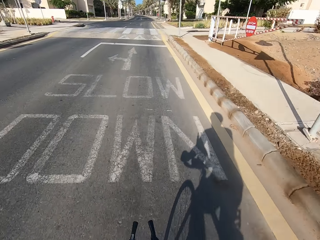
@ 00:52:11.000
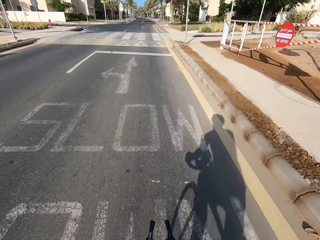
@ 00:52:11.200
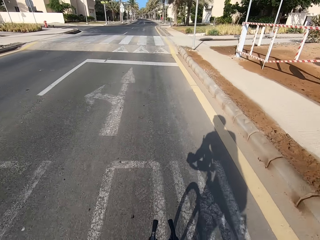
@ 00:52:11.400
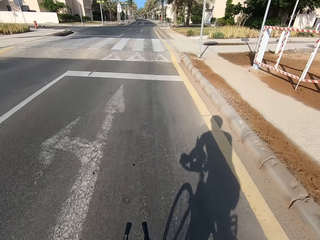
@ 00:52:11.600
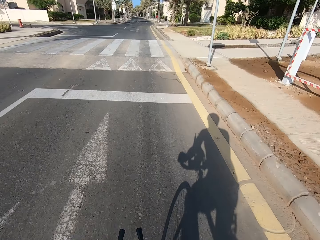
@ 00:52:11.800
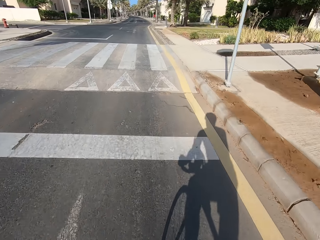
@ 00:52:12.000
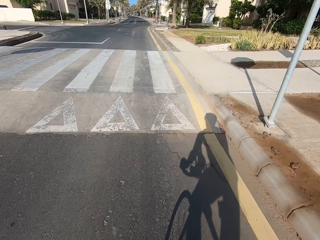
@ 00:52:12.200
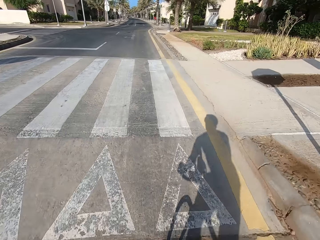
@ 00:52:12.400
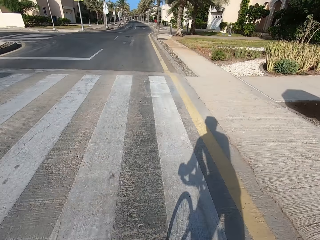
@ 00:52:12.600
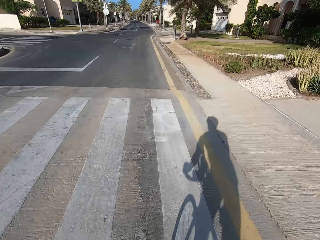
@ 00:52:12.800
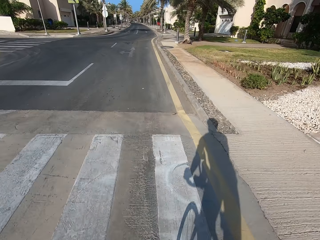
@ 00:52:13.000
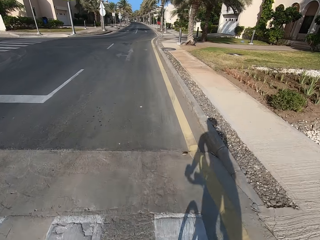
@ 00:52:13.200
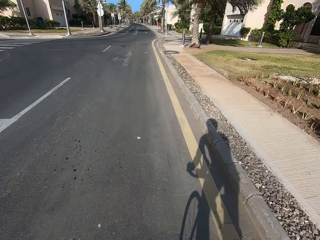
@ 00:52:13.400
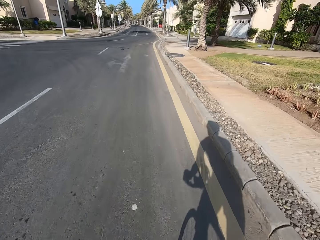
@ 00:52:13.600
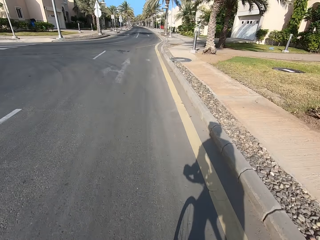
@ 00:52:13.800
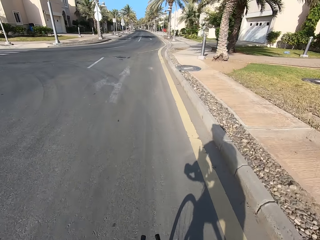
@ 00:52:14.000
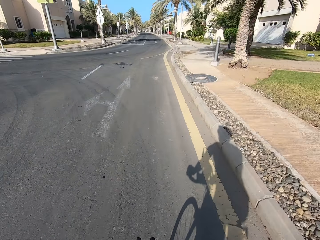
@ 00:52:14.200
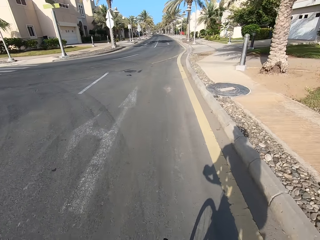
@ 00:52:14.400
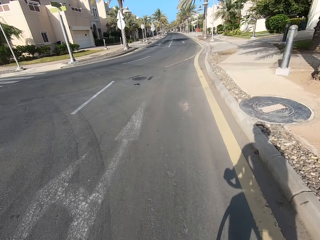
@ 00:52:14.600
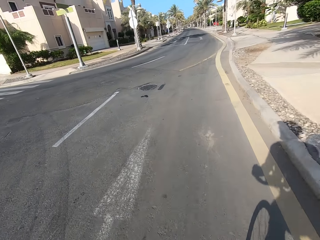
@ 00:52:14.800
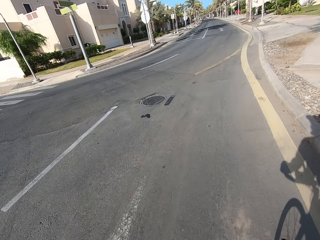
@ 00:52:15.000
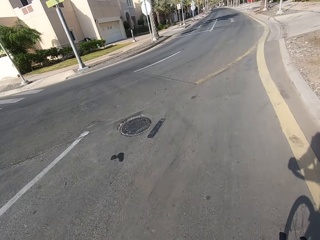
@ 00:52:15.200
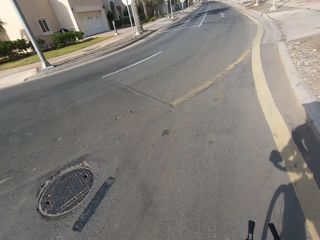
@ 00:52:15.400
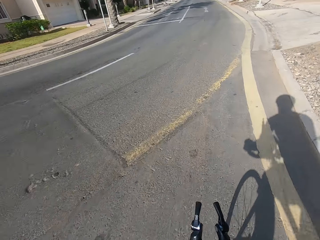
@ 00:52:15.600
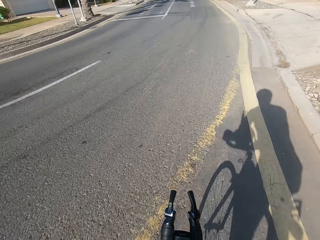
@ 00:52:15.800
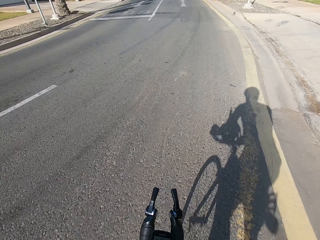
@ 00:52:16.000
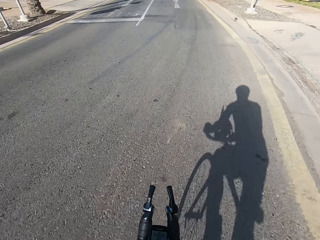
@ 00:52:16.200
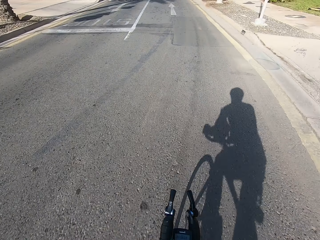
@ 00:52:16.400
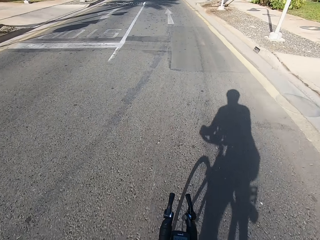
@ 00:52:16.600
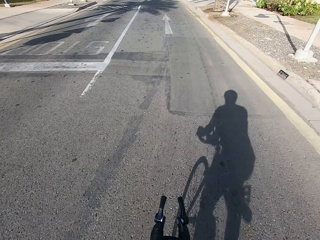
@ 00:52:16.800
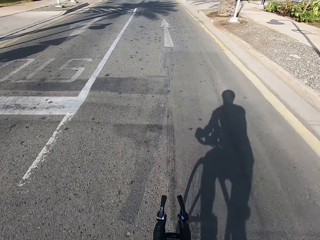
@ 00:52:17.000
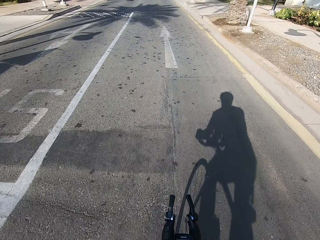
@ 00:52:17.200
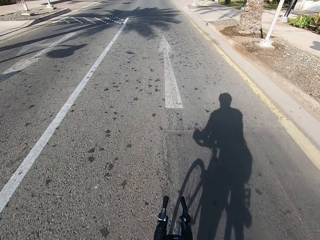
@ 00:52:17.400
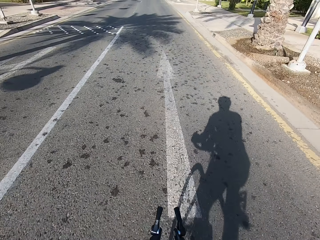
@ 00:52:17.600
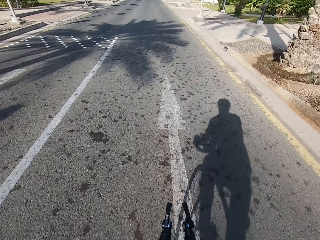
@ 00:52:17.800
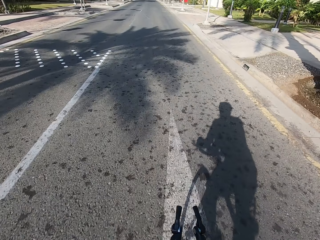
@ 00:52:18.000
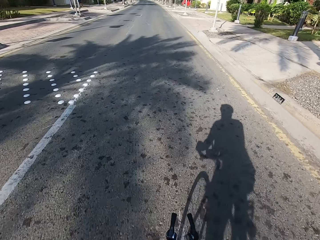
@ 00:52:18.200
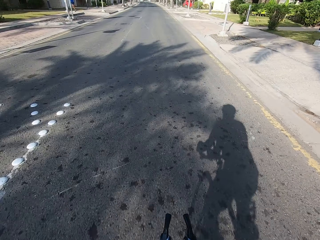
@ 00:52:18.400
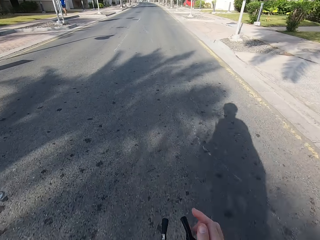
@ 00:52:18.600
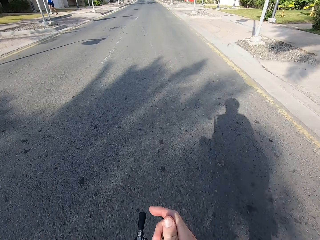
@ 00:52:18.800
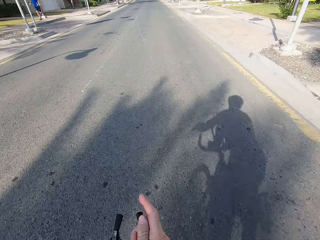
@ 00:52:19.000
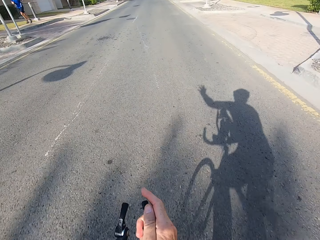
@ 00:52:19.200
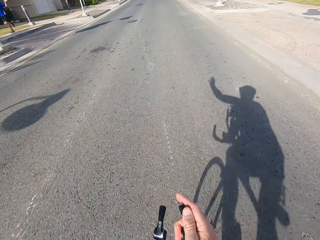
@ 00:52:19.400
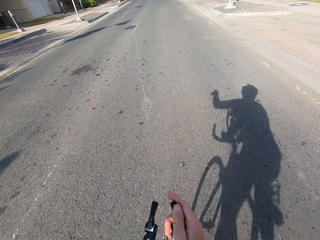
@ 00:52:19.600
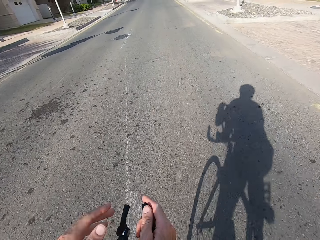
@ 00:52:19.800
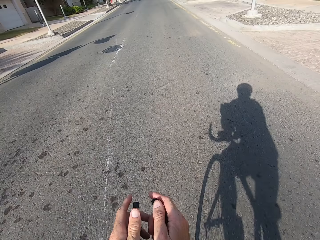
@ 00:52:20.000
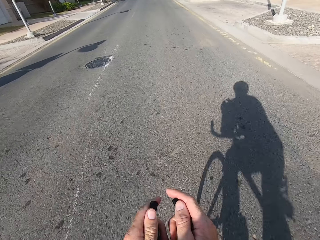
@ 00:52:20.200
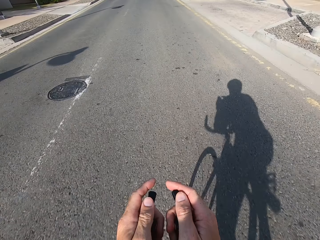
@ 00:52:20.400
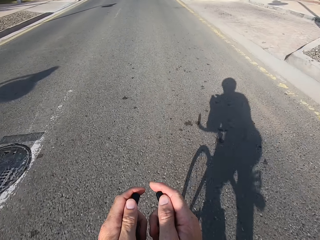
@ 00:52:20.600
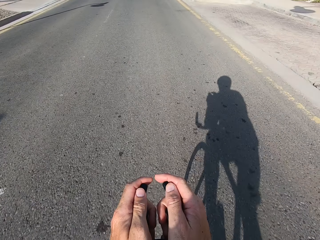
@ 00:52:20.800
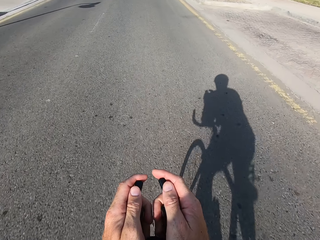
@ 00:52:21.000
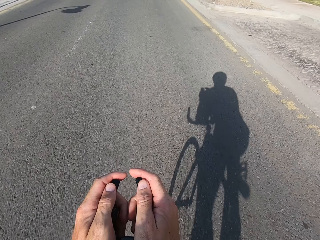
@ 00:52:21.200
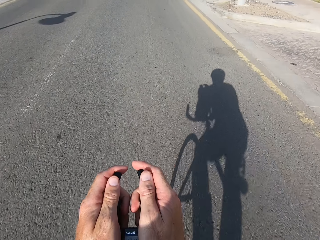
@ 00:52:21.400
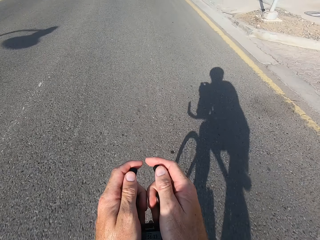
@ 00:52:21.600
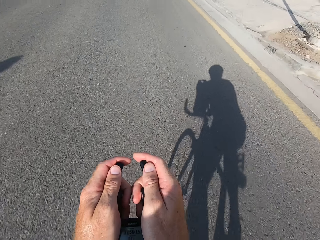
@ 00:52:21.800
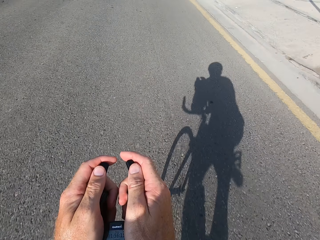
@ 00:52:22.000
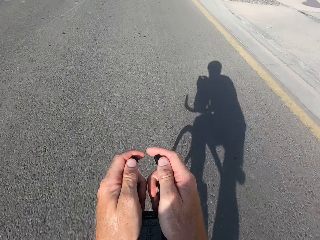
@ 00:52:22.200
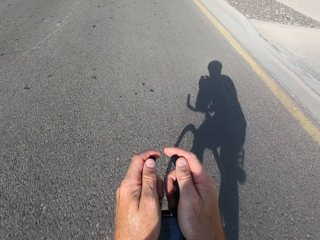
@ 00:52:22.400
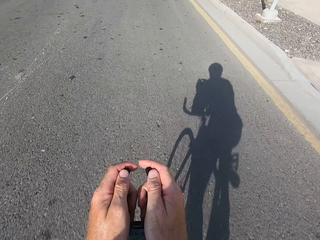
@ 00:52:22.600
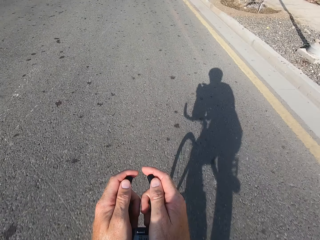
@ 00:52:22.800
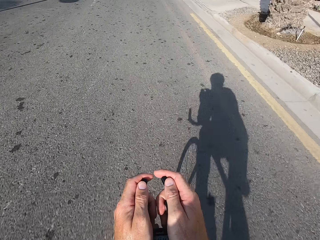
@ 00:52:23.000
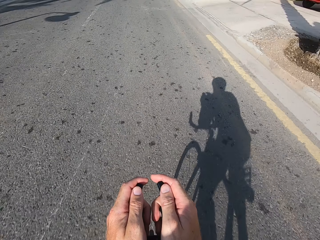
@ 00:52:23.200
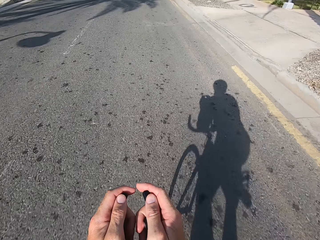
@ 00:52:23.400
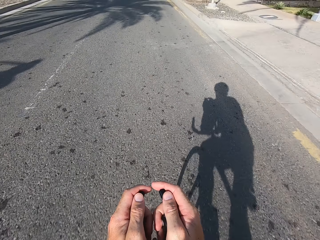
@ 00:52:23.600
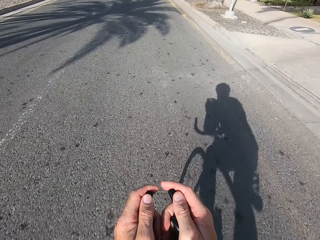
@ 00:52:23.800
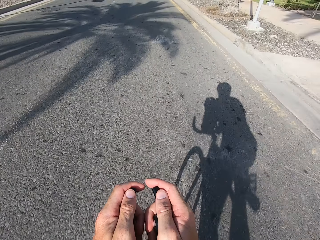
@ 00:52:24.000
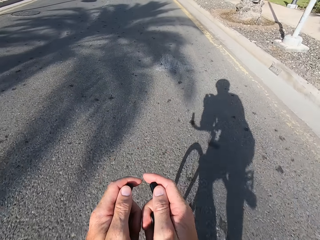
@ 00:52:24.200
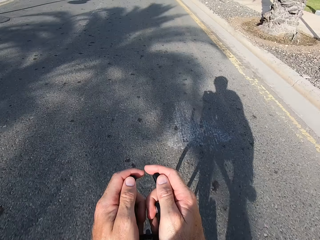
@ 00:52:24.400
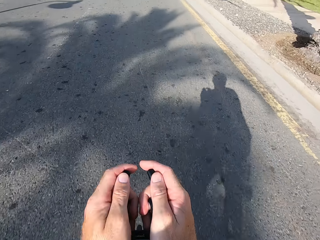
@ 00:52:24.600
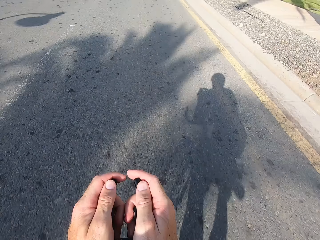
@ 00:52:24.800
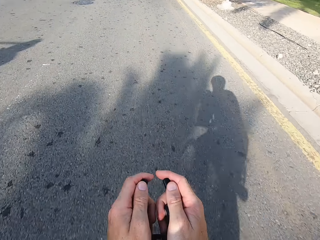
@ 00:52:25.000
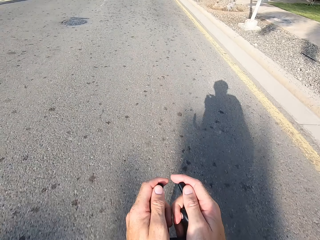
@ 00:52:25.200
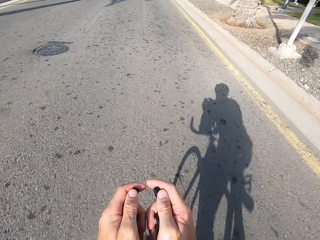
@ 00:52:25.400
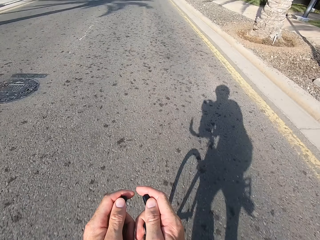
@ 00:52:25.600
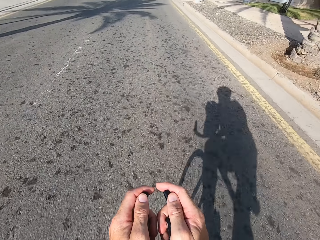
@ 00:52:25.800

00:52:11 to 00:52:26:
The camera wearer swings the right hand. They touch the handlebar. They swing the left hand. They touch the handlebar. They cycle the bicycle.

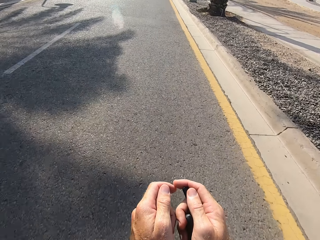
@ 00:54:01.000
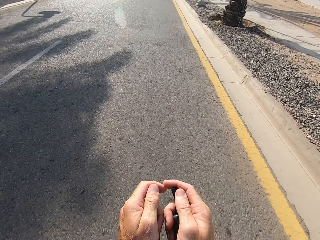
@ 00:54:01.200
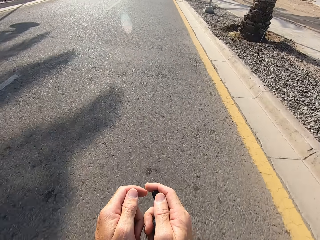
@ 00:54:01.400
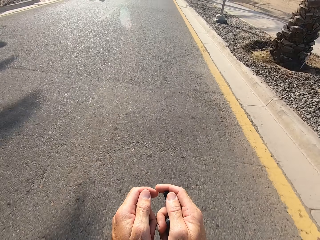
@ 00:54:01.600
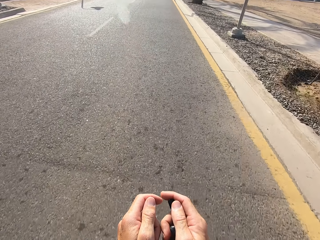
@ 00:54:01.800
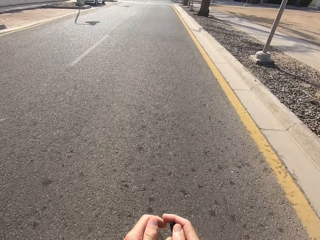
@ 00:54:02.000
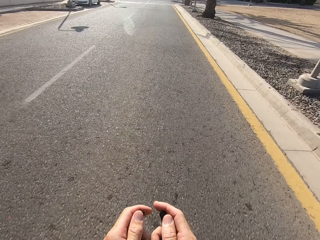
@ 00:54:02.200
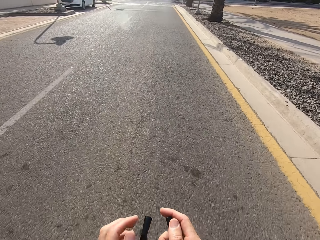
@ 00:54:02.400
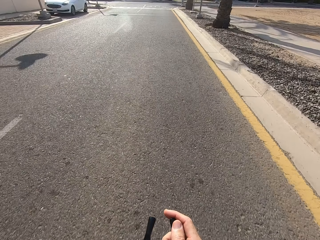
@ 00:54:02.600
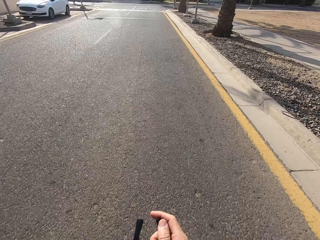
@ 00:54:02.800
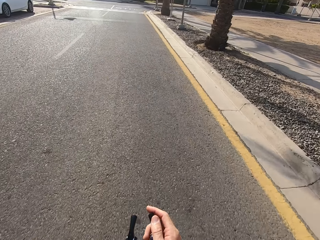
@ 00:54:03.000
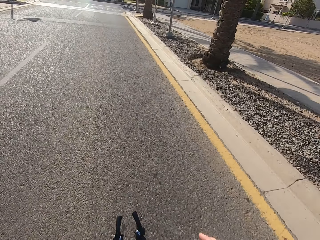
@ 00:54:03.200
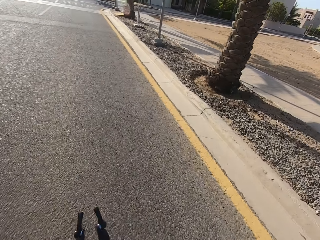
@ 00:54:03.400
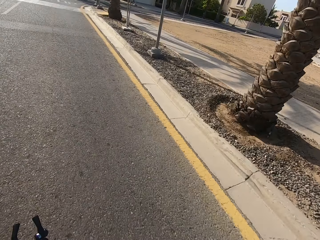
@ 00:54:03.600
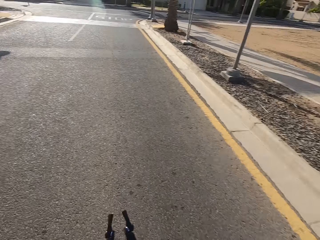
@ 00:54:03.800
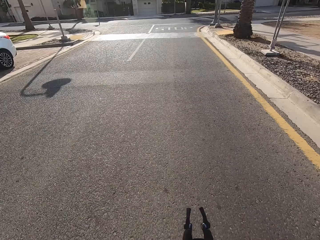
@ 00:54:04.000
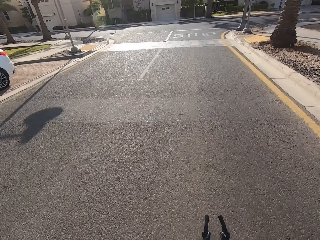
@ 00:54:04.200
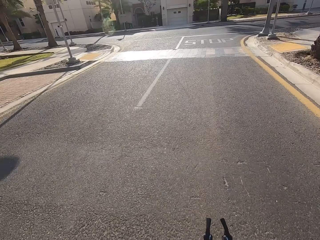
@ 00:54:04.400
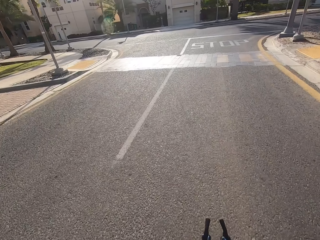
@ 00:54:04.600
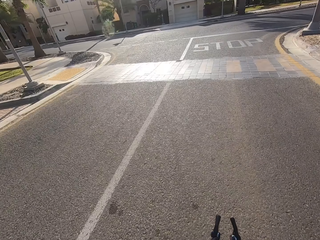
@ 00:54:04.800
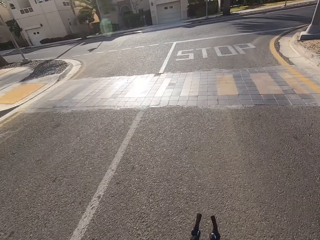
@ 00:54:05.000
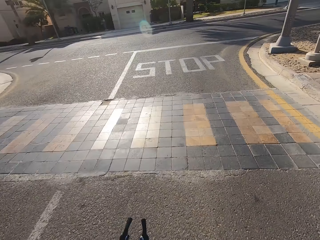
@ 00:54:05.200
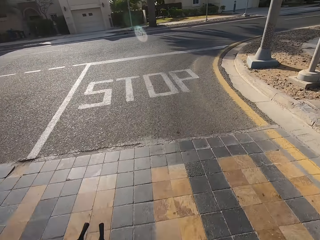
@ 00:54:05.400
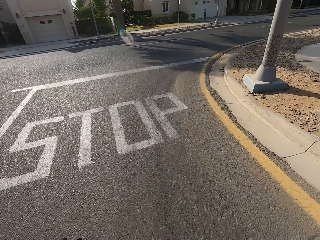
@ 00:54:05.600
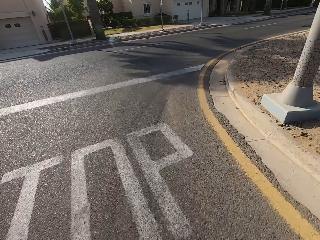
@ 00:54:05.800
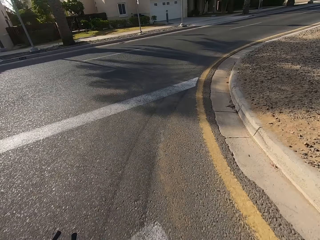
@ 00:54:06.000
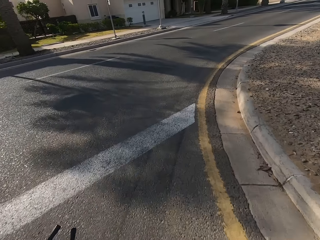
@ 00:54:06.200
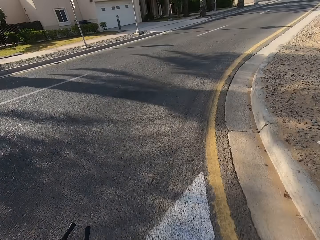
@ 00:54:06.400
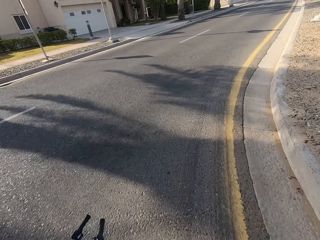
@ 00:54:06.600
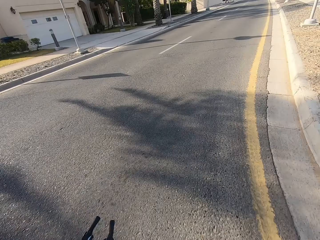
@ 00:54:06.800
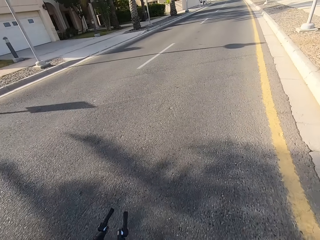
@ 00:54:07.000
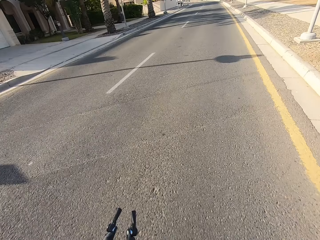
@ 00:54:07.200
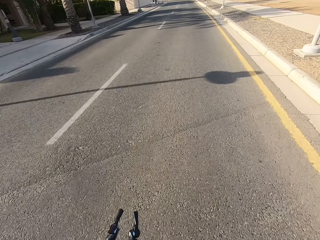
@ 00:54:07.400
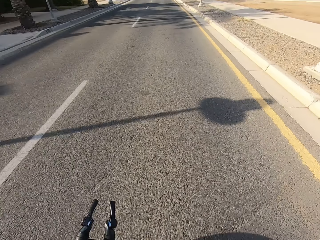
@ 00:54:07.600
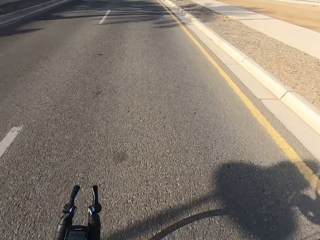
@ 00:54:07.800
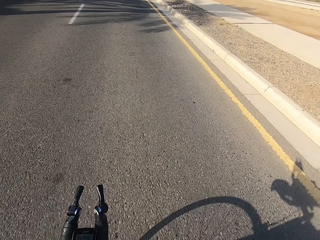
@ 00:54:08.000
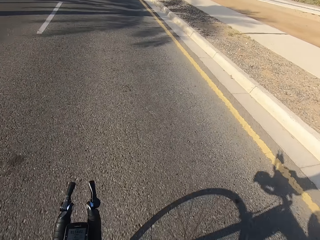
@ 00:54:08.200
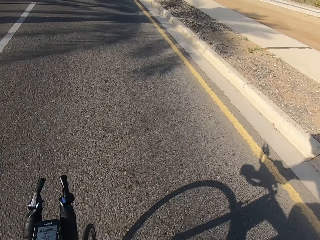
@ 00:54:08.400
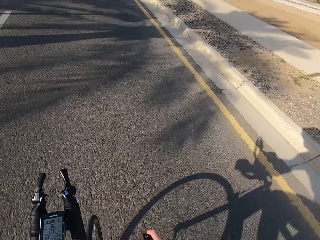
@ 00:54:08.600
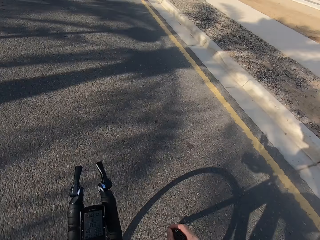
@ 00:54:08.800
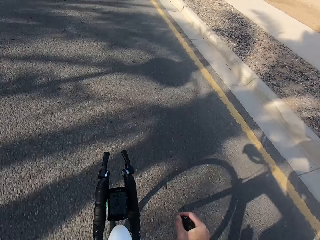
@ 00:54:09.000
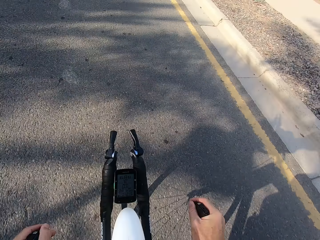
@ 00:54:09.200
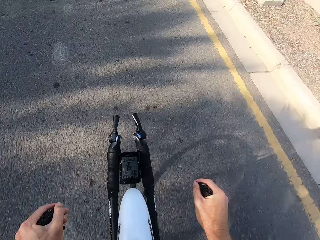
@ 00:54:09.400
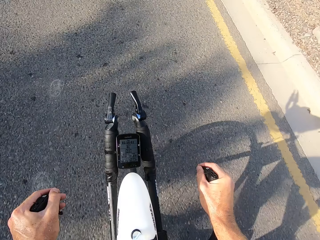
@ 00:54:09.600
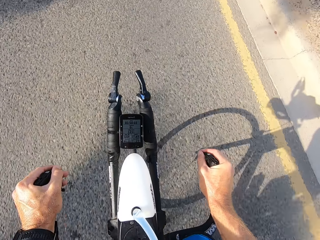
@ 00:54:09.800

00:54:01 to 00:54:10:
The camera wearer swings the left hand. They touch something. They swing the right hand. They touch something. They cycle the bicycle.
